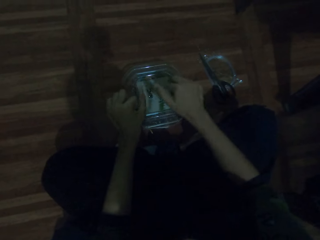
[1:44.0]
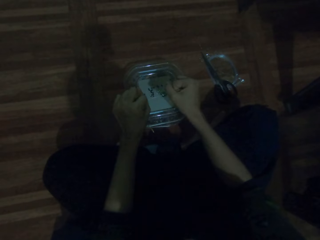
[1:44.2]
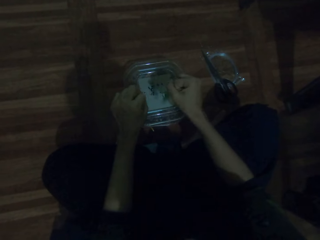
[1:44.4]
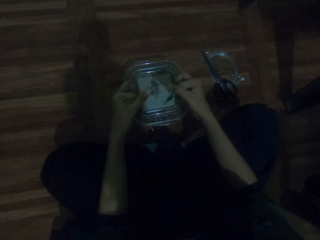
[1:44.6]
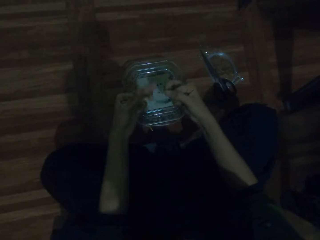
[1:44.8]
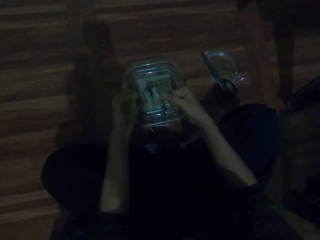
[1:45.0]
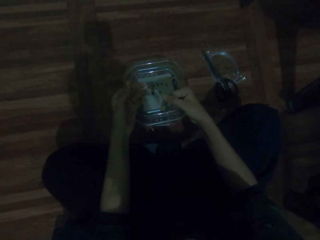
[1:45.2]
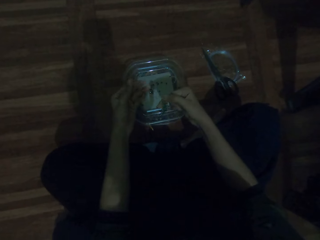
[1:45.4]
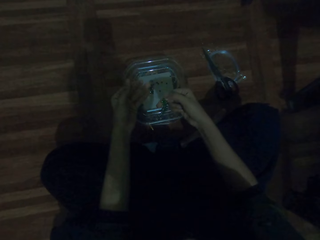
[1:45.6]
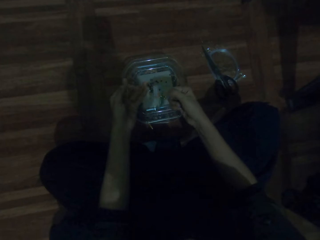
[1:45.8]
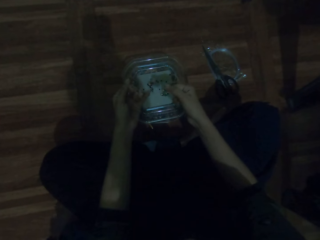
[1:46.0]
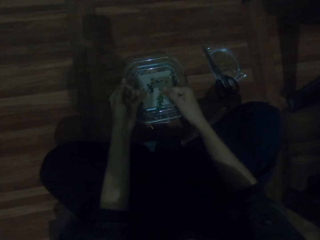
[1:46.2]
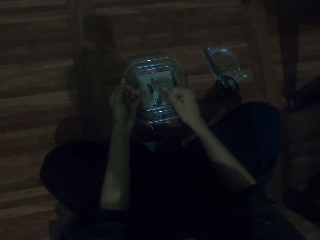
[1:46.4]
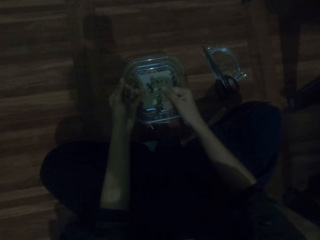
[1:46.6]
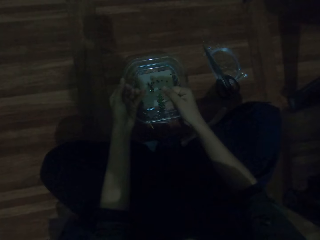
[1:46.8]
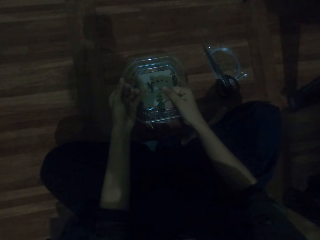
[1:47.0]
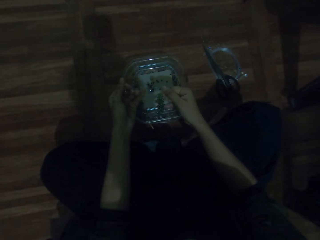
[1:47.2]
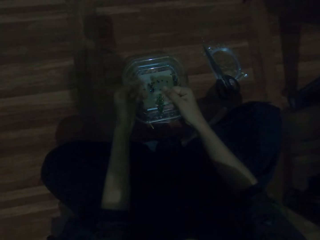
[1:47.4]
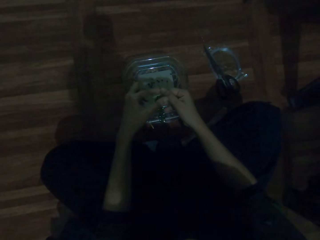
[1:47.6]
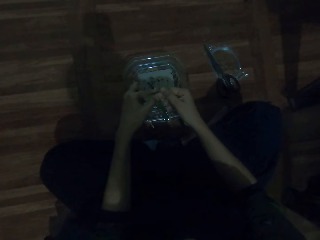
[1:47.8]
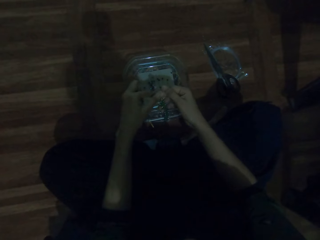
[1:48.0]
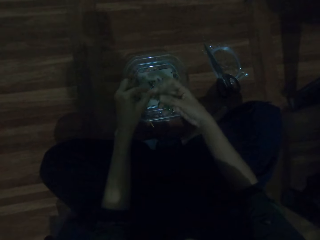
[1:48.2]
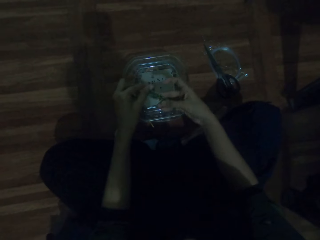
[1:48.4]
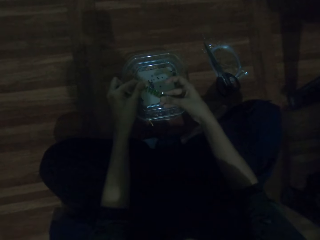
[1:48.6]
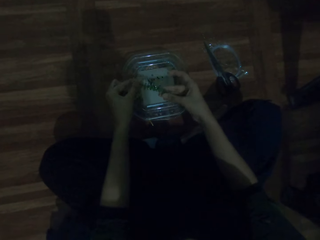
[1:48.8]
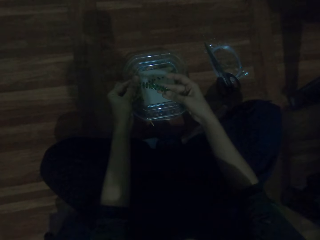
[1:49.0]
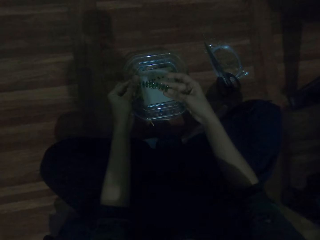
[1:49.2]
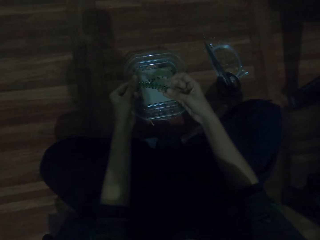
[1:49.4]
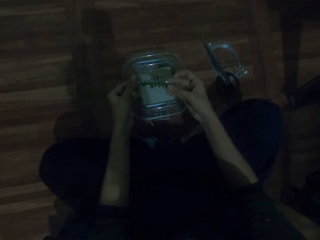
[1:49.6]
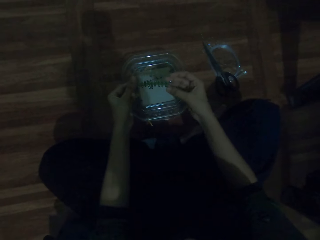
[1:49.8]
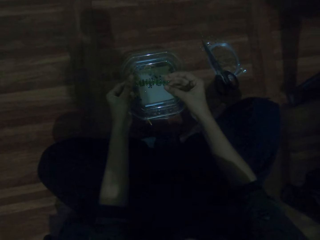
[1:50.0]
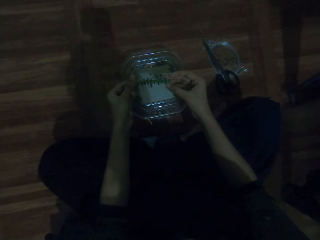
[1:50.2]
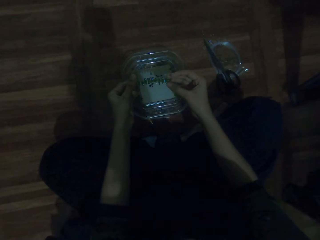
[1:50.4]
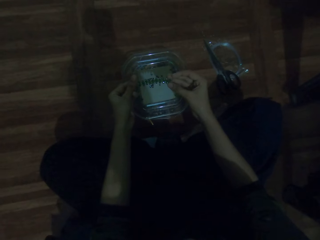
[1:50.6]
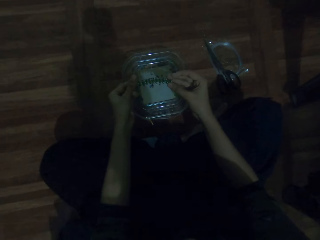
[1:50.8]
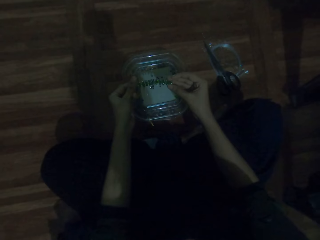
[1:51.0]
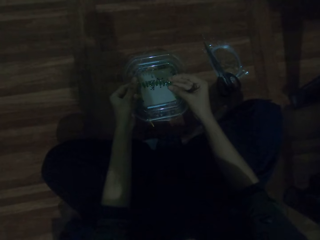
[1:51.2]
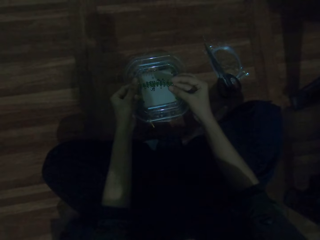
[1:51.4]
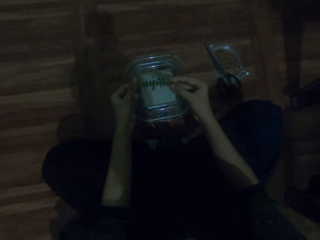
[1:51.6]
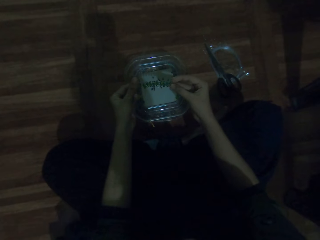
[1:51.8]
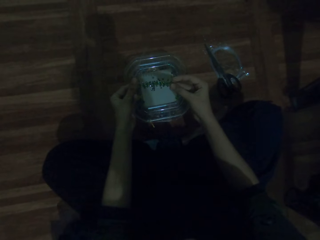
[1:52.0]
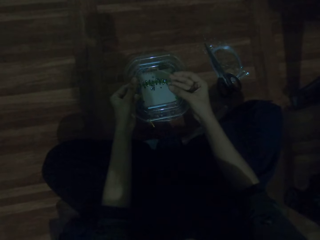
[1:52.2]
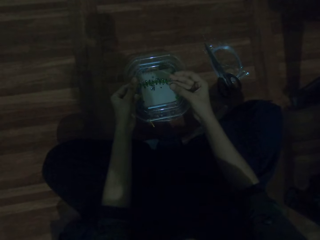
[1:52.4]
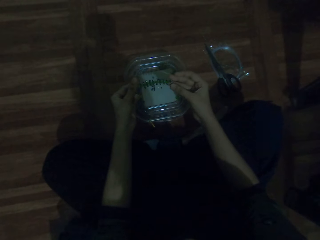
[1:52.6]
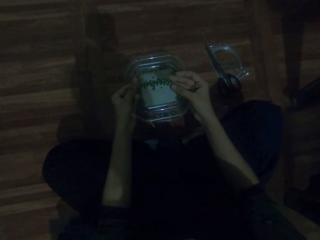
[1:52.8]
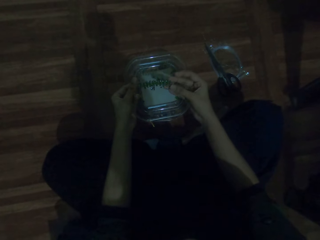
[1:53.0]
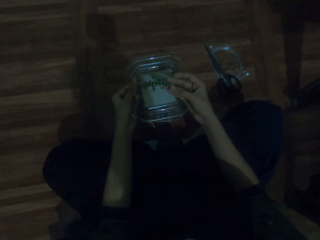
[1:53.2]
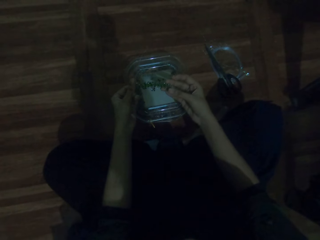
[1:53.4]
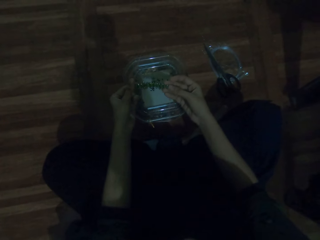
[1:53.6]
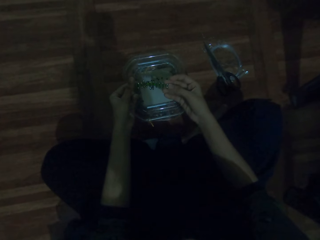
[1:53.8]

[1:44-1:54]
The camera wearer looks at the wrist beads.

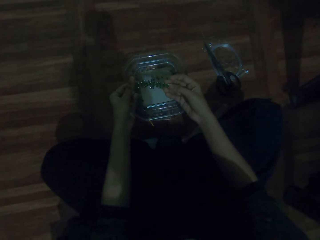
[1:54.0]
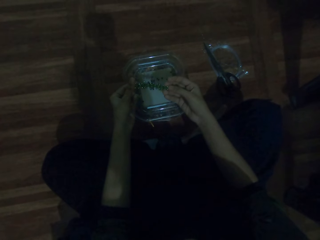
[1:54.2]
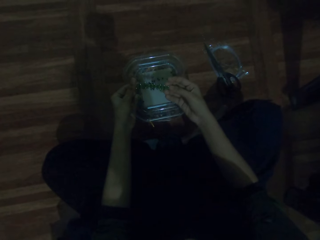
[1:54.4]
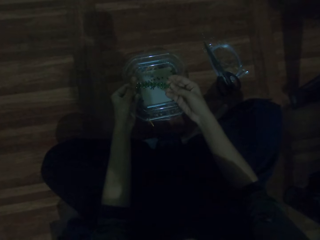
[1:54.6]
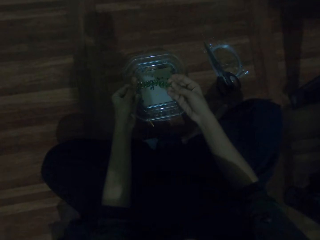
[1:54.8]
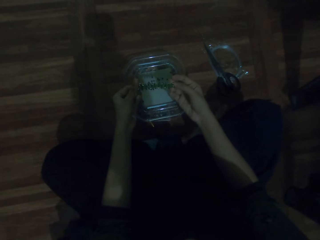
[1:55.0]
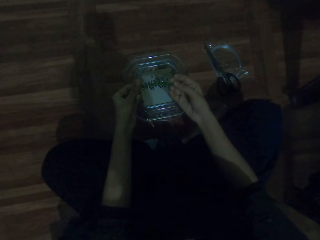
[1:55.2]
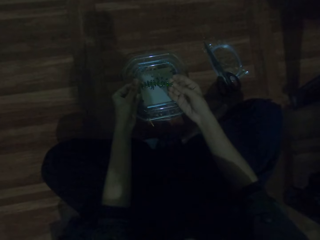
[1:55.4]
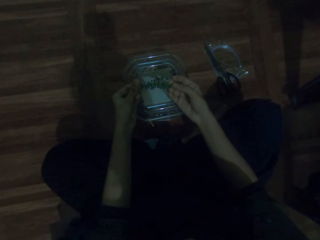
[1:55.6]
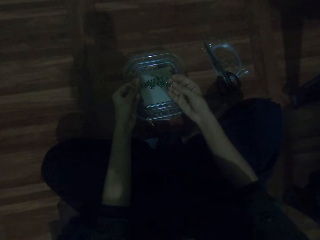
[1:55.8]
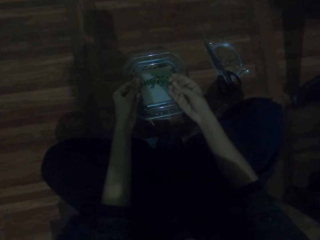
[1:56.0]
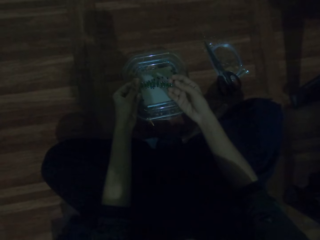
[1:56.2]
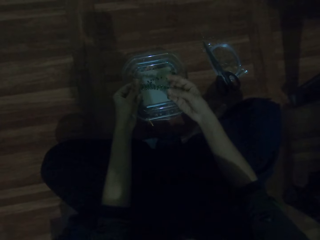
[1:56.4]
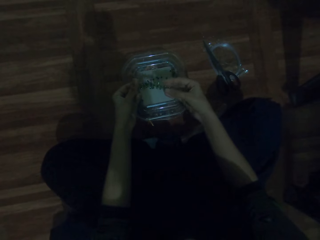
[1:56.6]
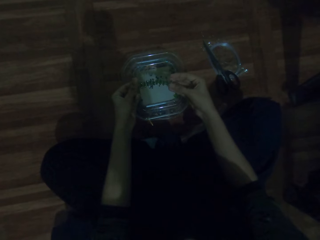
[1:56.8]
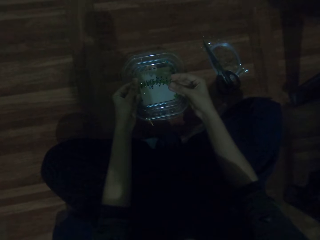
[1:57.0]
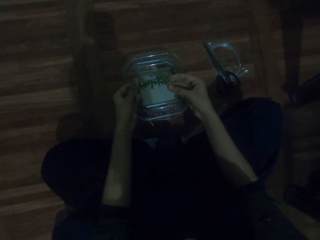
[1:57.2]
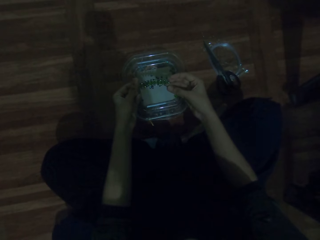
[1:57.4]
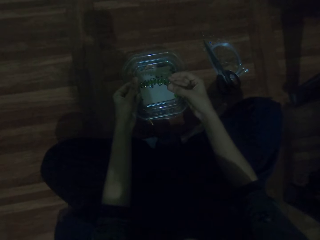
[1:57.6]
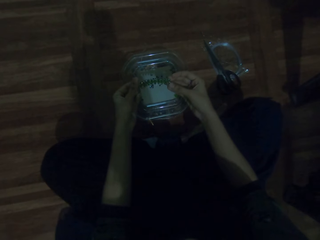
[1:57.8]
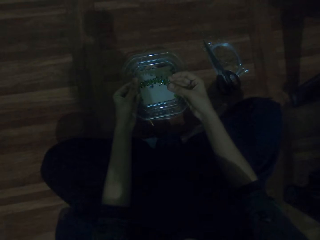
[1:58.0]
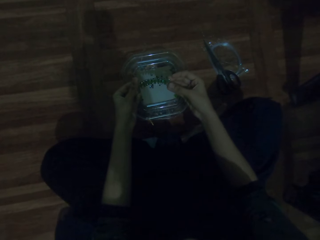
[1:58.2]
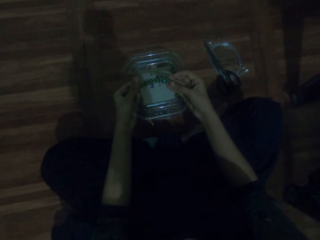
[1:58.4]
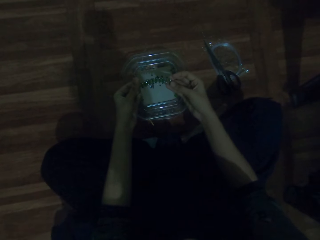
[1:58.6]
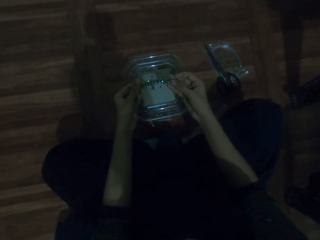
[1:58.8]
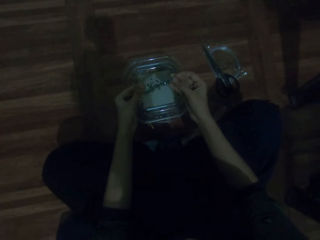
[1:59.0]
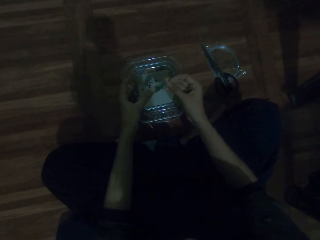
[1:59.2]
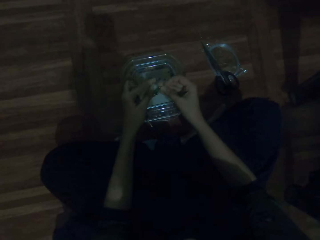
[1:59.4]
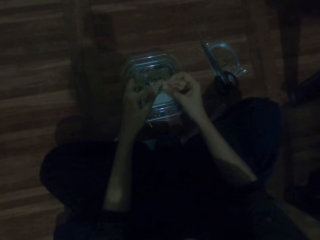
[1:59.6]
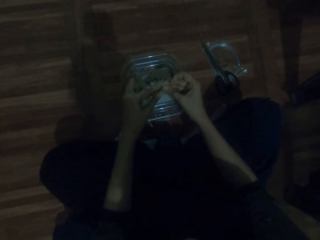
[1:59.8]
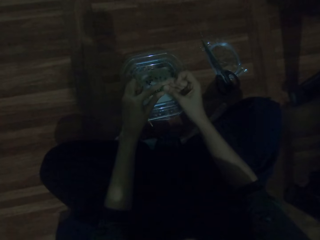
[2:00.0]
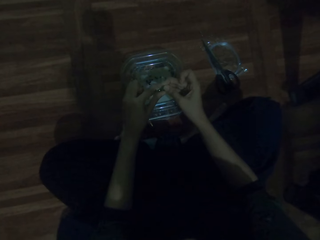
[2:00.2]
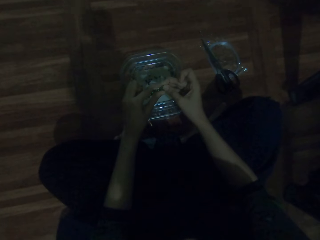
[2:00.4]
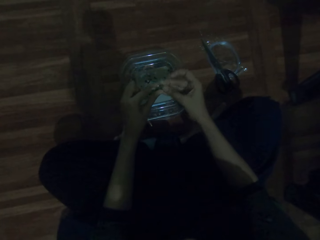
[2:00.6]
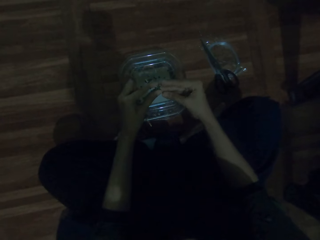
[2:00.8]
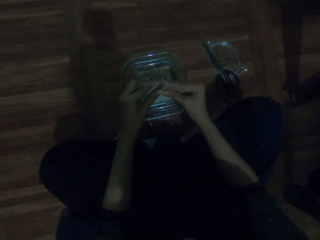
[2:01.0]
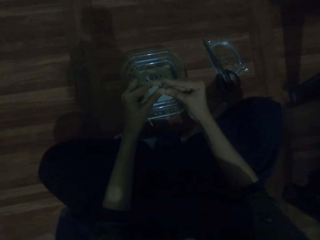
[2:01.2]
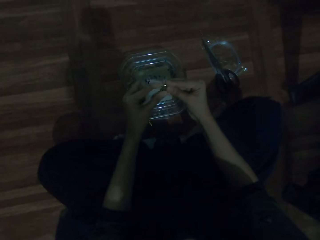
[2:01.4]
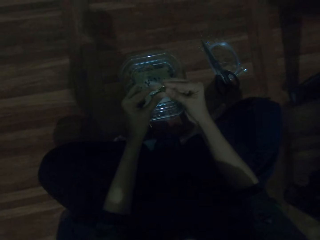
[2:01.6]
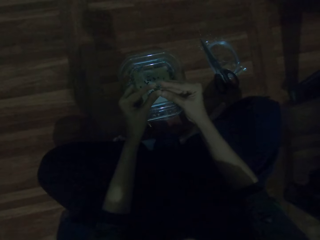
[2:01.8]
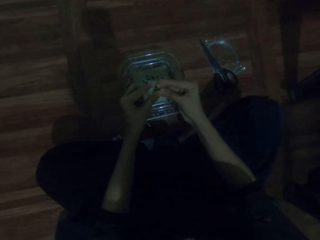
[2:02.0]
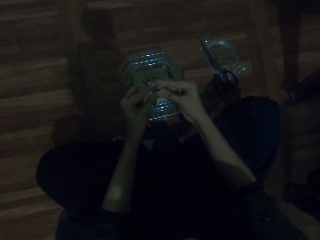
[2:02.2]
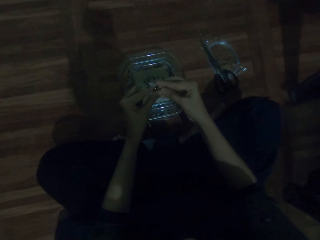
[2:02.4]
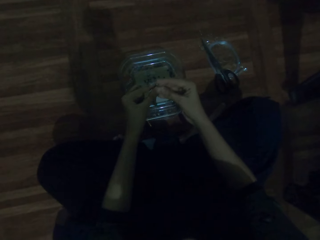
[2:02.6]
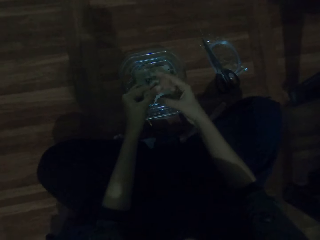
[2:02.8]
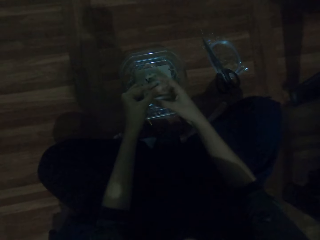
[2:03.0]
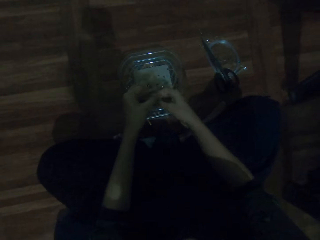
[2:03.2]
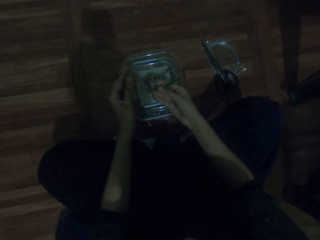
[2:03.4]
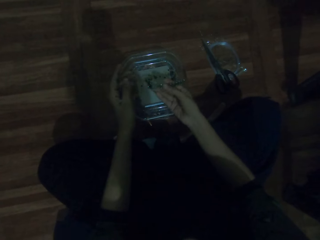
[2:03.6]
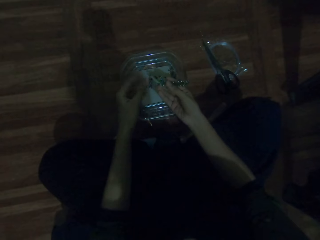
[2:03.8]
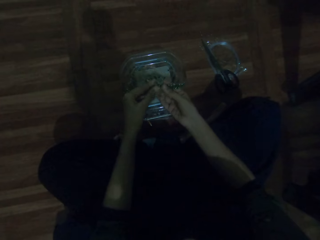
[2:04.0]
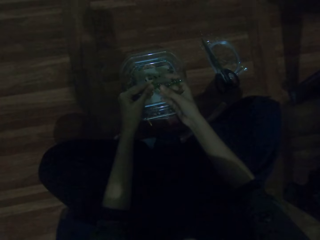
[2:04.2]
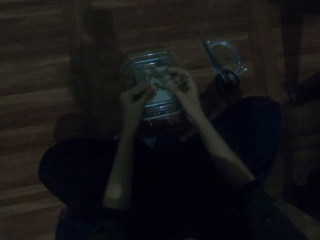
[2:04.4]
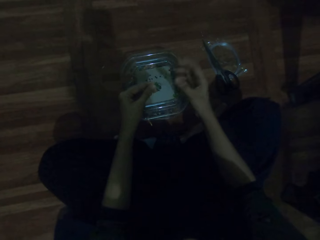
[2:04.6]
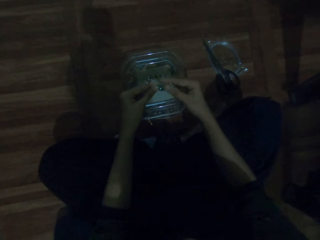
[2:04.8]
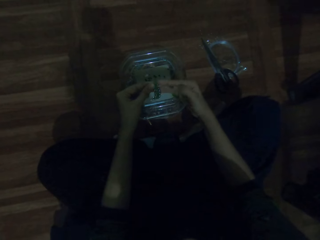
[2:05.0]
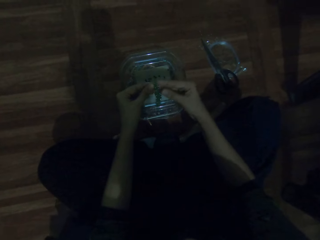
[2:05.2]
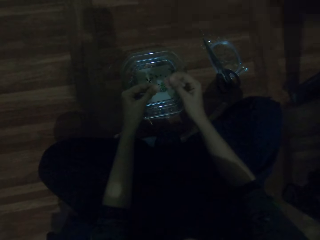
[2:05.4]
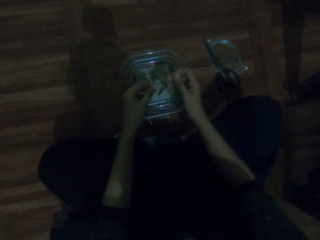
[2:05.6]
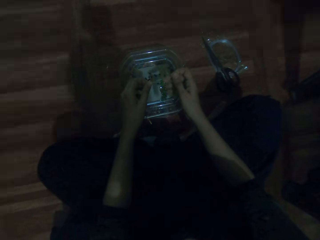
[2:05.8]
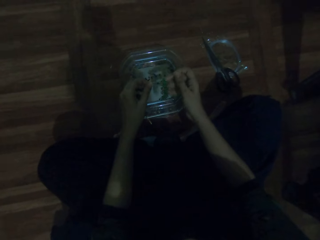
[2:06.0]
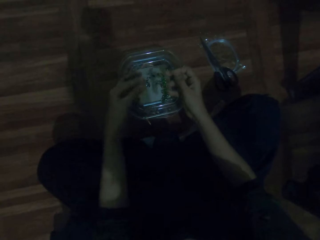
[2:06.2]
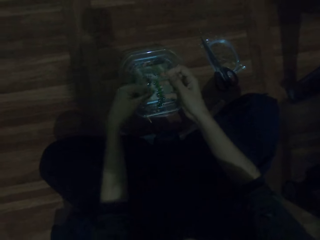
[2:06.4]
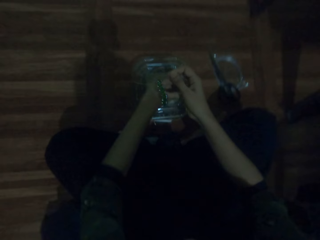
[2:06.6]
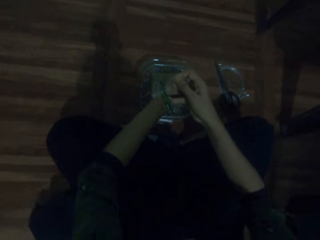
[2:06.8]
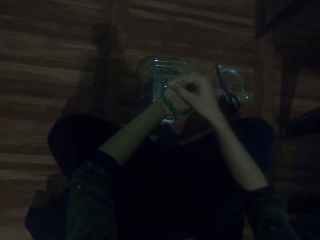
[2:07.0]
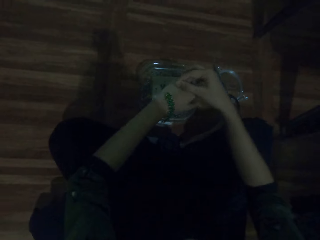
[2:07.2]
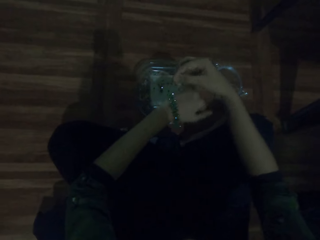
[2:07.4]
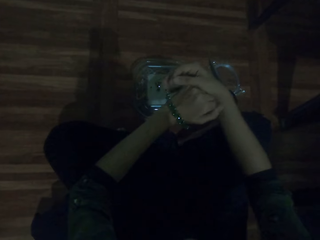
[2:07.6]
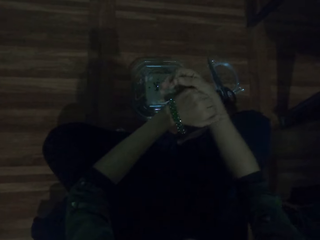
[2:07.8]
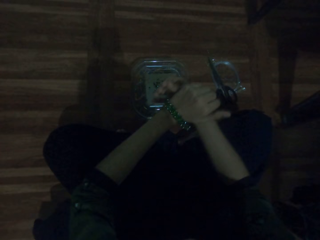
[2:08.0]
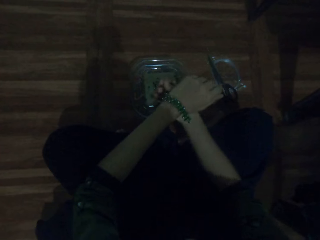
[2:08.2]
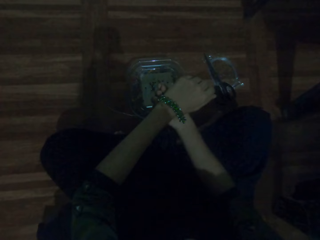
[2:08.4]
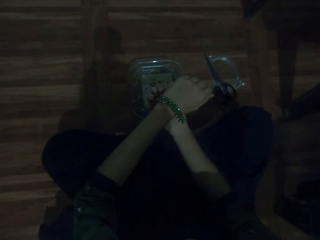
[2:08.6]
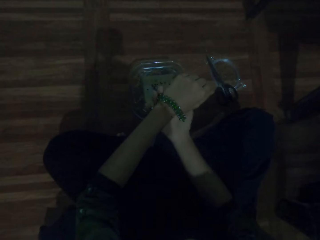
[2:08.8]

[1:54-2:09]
The camera wearer looks at the bracelet. They put the bracelet on the wrist.
